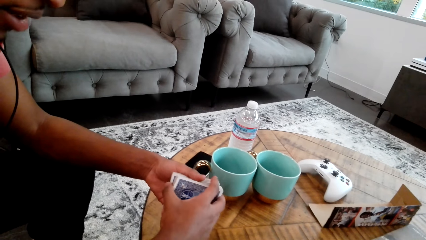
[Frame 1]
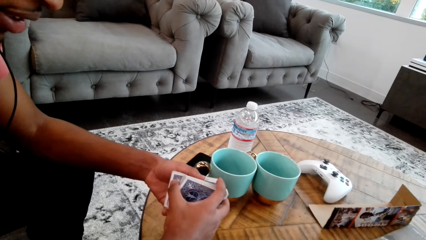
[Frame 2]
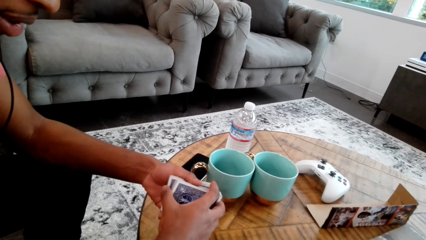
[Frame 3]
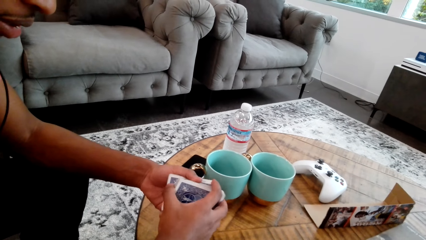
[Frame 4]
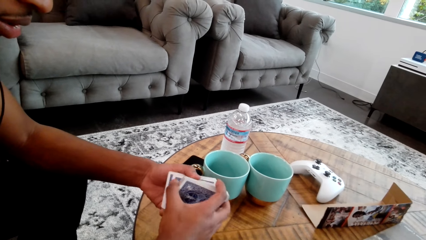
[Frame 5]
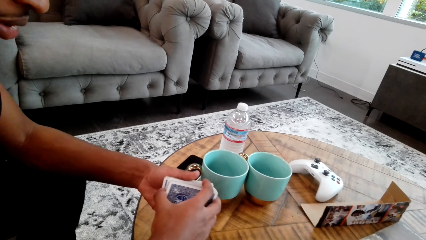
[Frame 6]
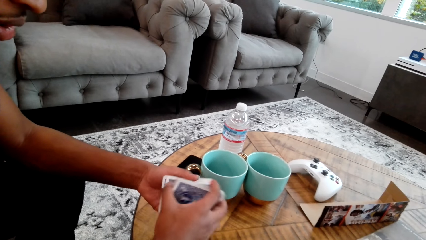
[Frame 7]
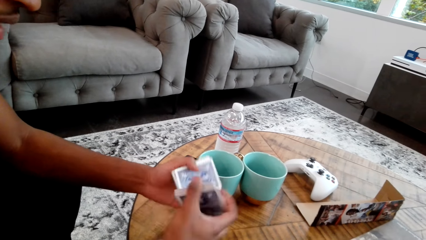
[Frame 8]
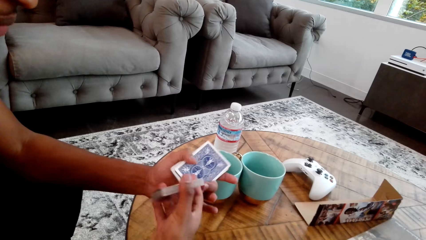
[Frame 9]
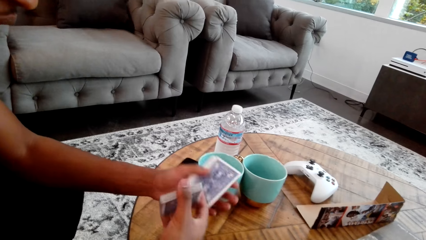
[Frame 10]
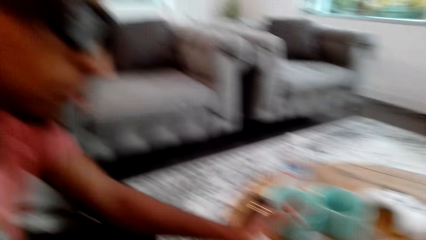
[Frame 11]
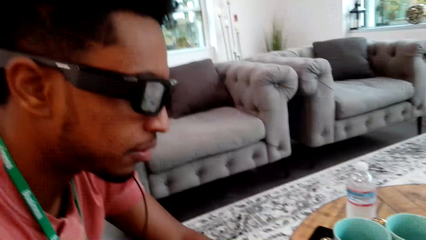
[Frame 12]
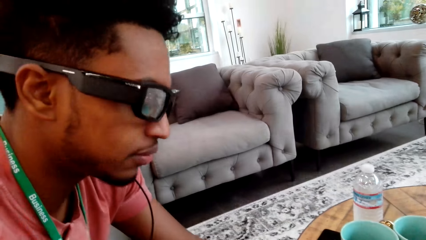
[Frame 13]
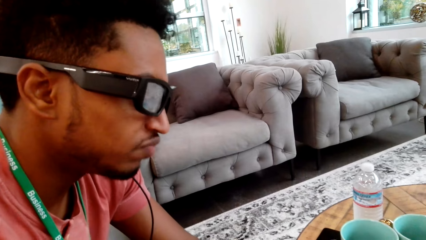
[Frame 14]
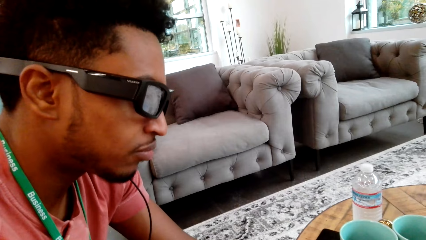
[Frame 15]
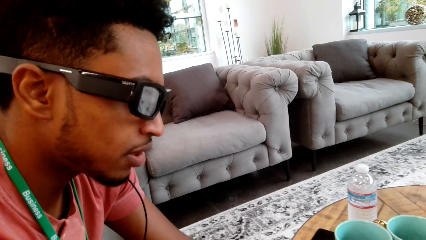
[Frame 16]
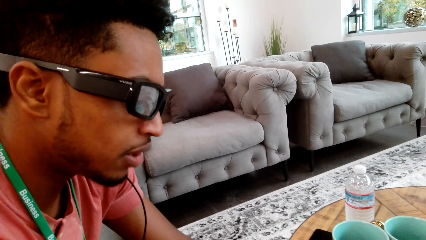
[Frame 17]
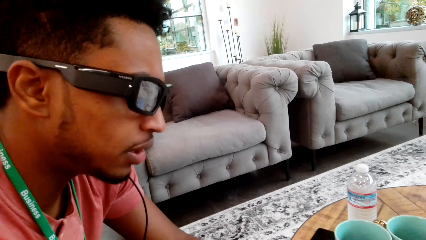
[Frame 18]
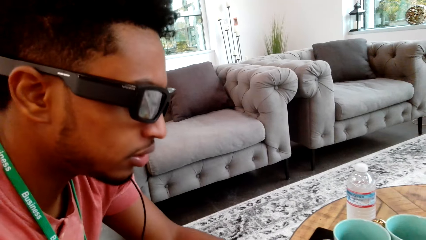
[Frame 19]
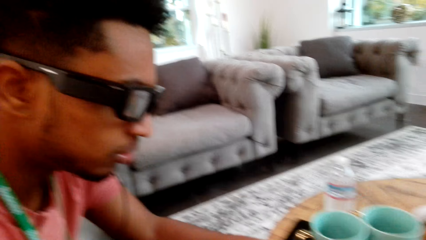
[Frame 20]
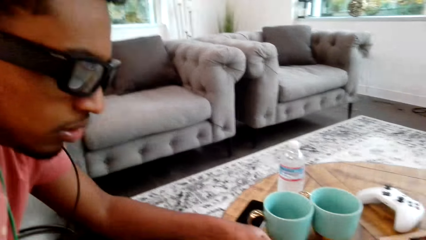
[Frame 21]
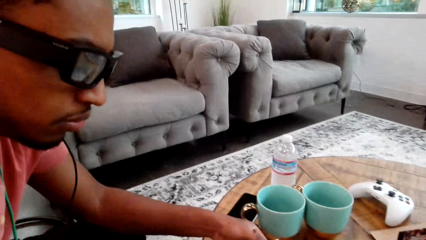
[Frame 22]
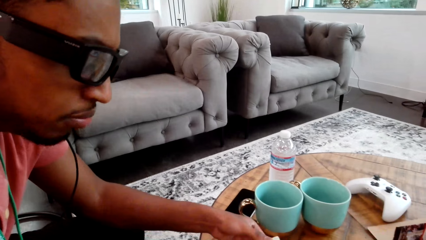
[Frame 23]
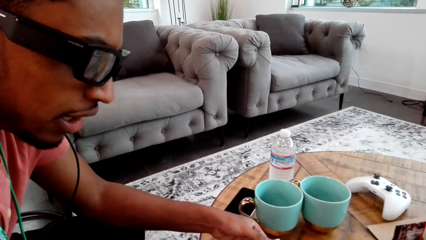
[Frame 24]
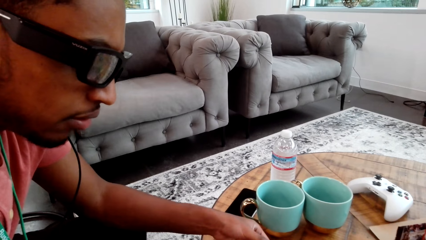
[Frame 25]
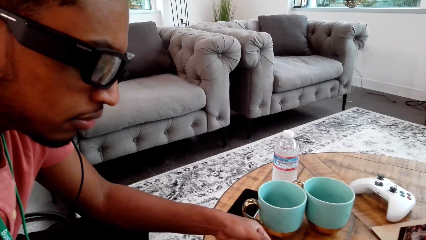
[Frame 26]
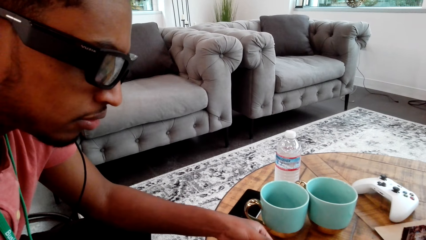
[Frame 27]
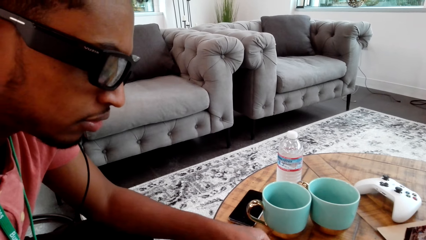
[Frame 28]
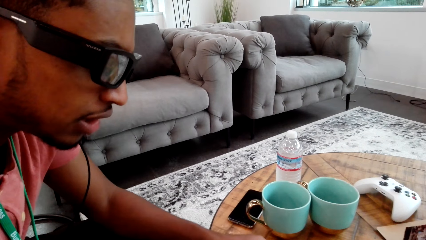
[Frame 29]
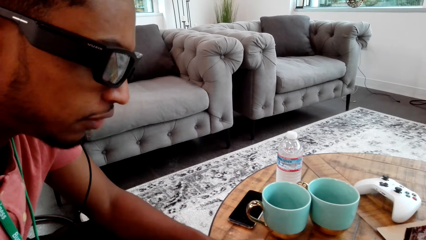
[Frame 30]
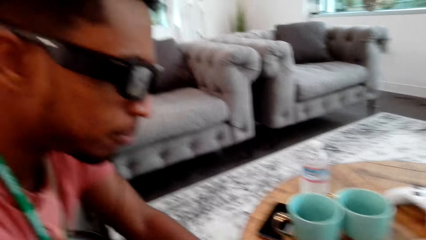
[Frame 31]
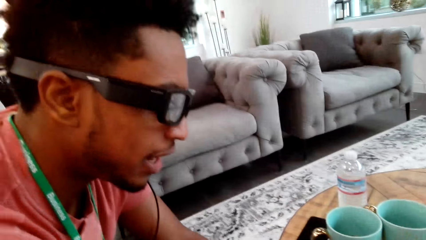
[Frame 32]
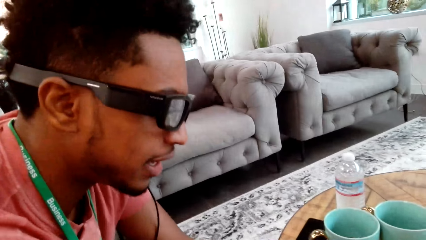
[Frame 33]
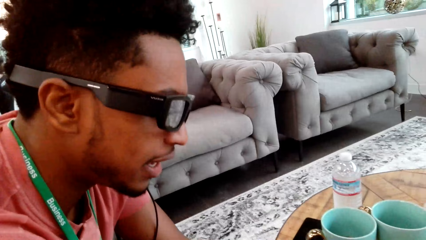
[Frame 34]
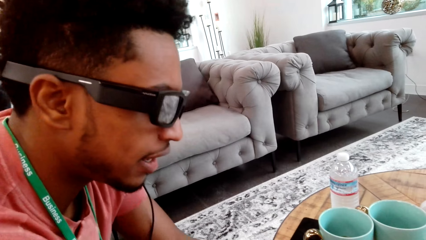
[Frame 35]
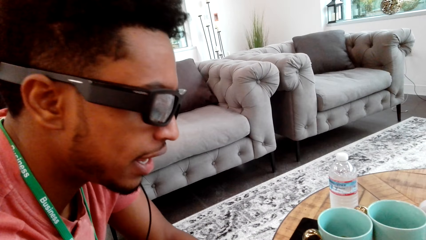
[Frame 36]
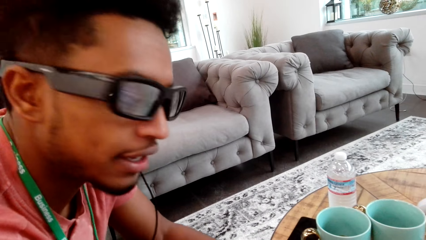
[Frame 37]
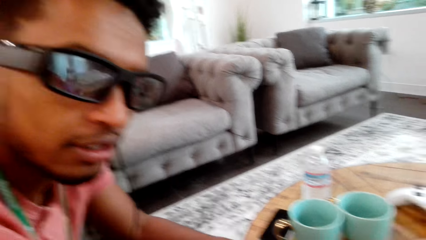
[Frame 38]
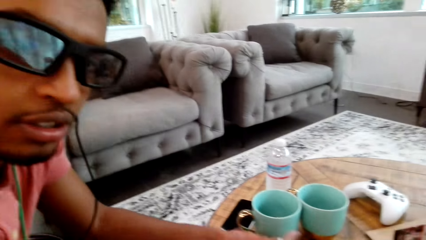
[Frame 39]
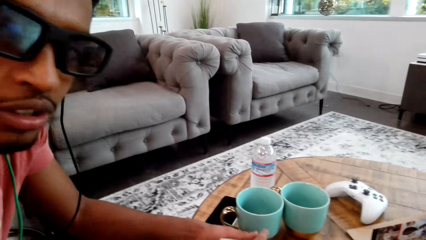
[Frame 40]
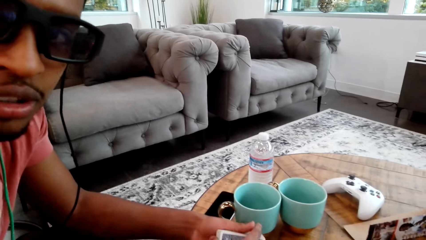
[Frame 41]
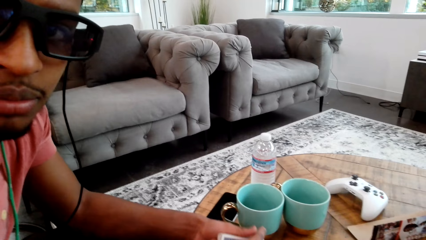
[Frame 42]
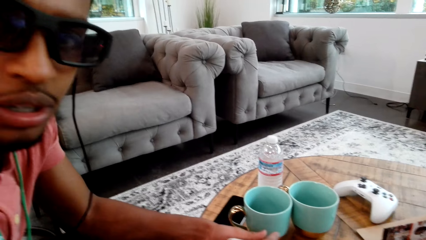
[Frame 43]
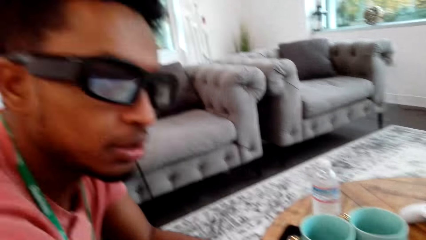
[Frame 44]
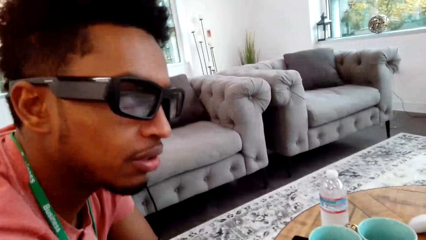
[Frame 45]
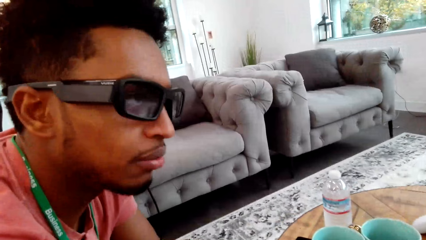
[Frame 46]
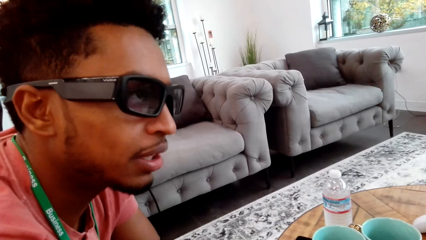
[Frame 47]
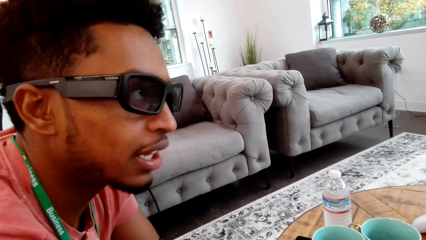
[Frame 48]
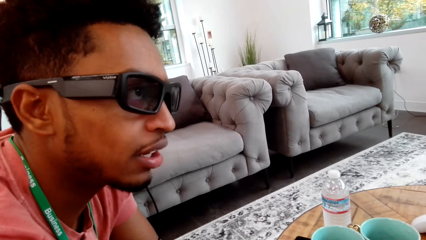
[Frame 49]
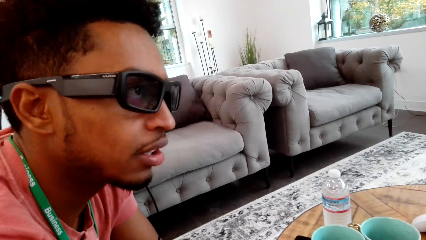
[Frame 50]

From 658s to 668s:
A man shuffles the cards. The camera wearer interacts with the man. They talk with the man.

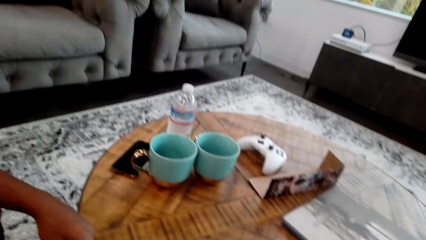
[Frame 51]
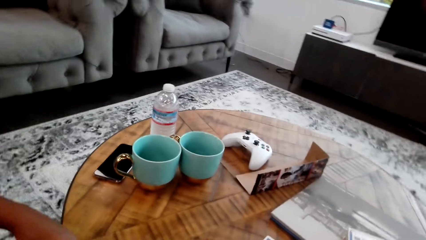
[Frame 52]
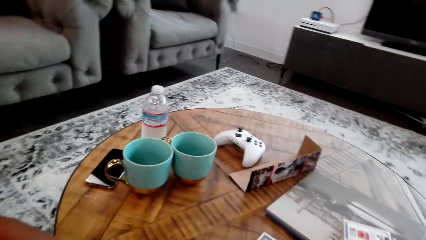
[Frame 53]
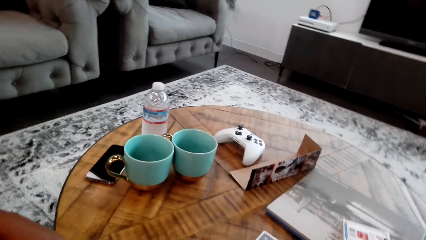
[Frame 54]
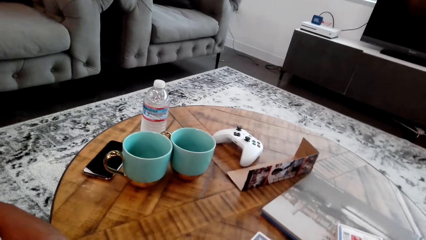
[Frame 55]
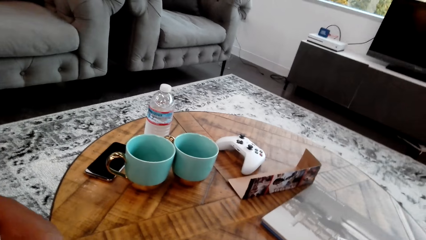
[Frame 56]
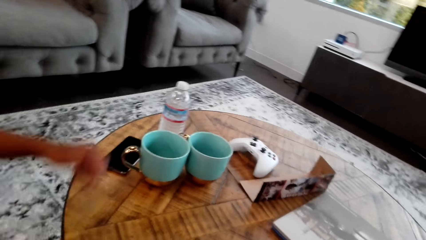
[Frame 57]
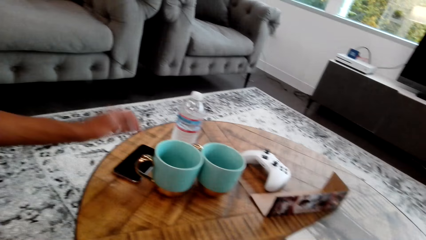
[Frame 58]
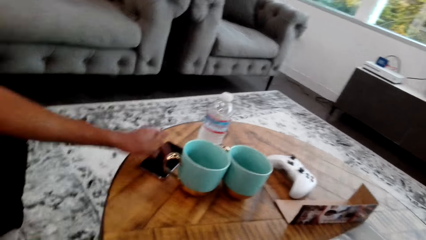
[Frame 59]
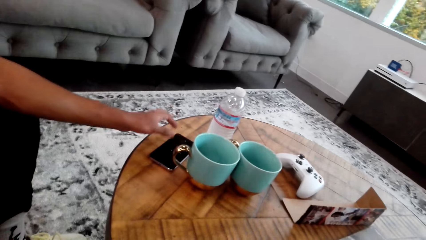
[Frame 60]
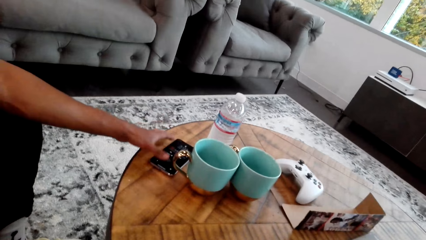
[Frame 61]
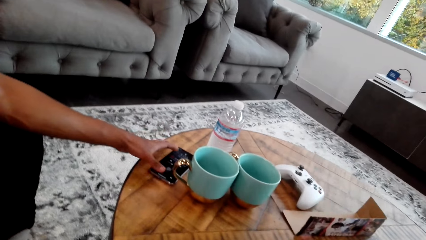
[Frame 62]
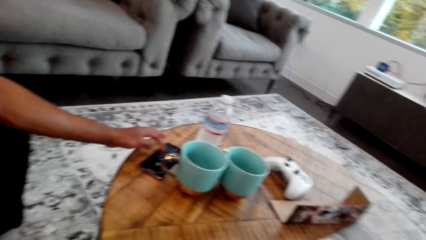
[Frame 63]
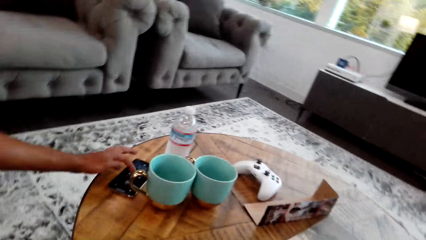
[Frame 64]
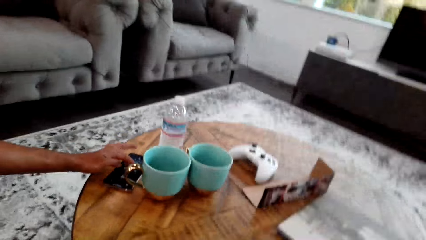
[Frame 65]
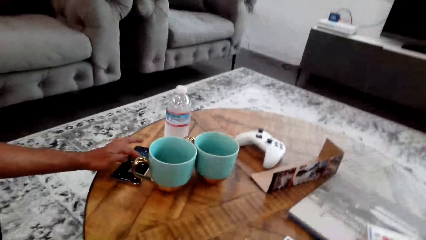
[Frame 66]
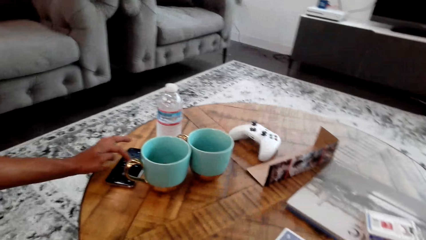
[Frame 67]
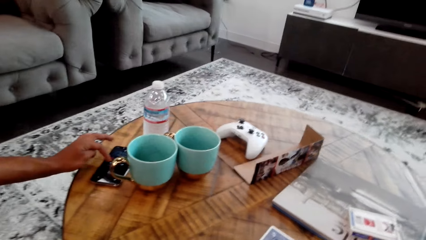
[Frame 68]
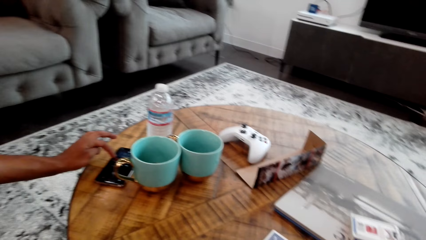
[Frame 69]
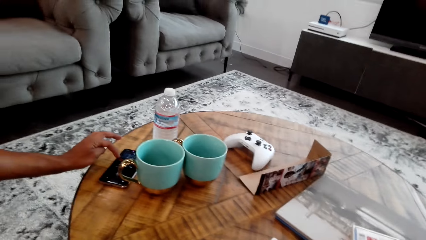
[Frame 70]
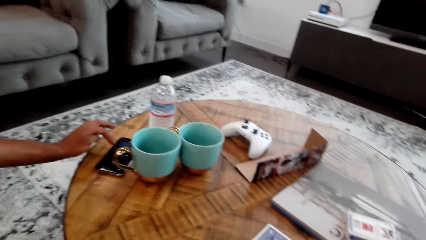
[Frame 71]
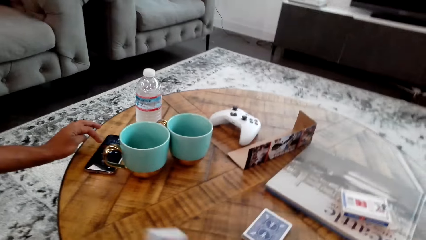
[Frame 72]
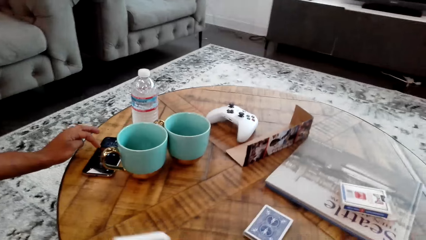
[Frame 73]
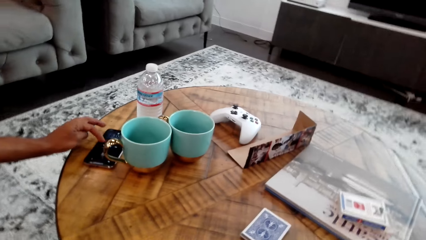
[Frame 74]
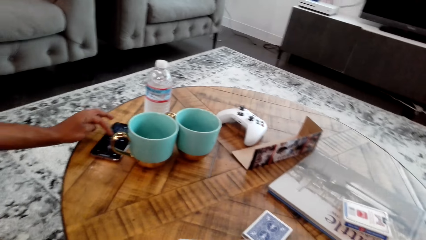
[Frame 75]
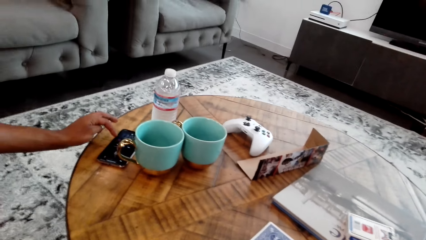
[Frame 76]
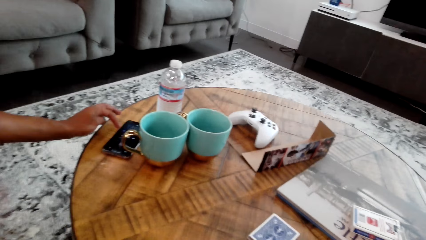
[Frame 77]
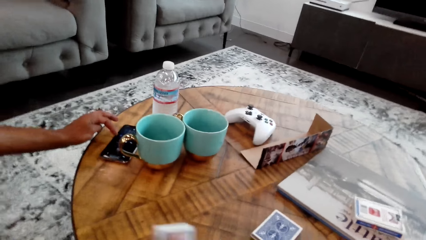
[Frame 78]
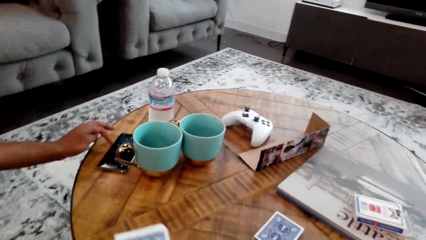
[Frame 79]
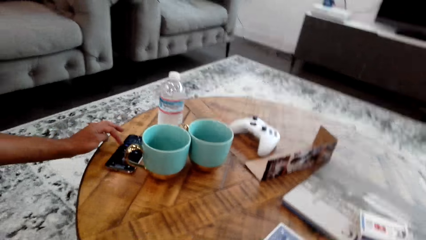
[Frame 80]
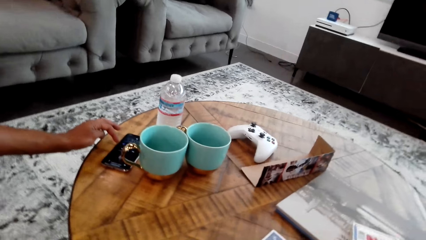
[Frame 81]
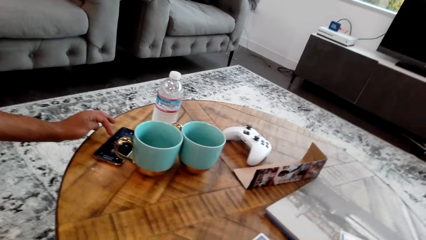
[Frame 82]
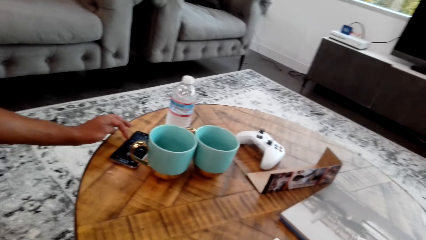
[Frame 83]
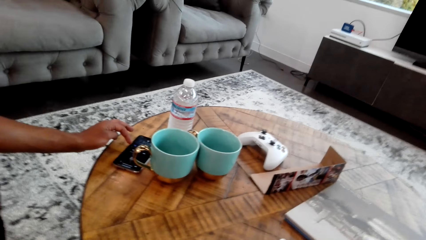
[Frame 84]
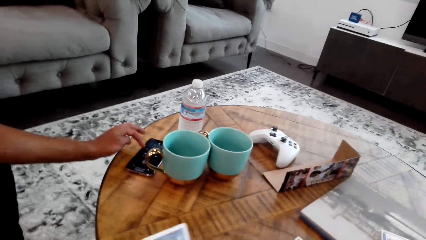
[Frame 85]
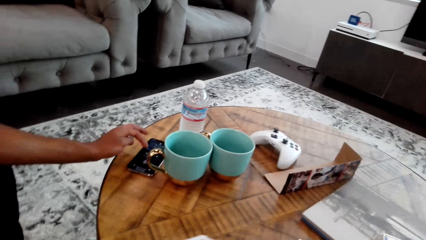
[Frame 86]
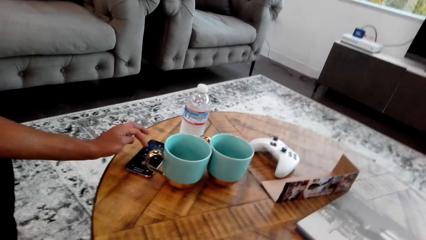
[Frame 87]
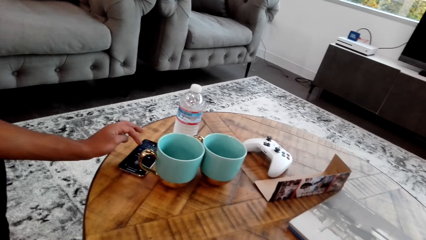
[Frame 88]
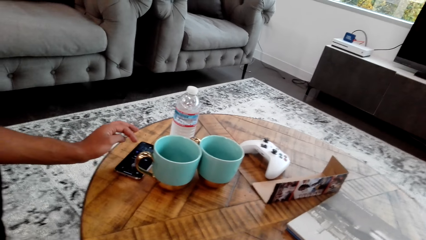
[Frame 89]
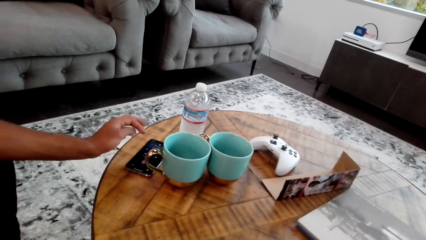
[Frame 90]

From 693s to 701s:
A man touches the mobile phone.
